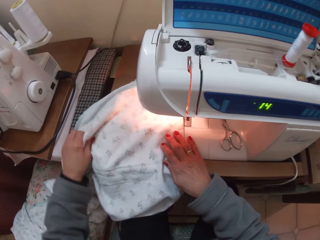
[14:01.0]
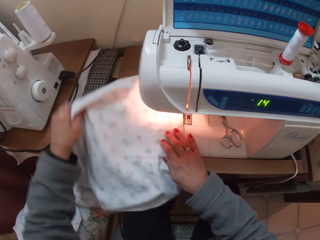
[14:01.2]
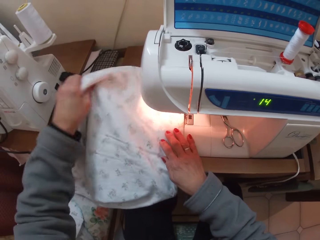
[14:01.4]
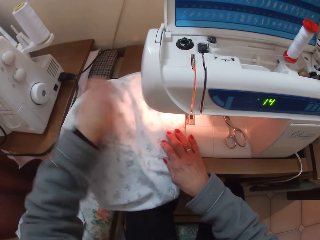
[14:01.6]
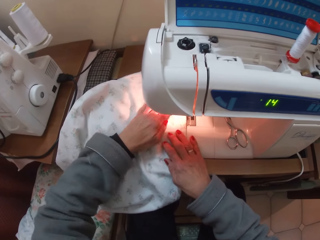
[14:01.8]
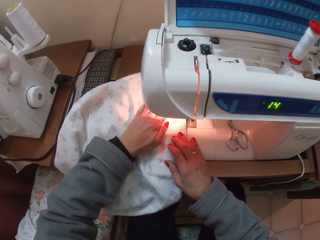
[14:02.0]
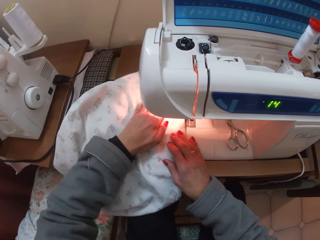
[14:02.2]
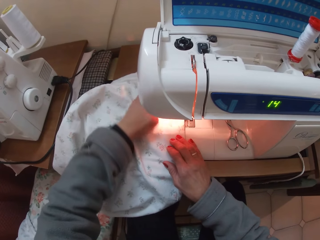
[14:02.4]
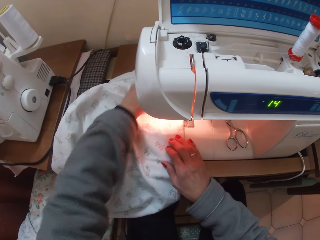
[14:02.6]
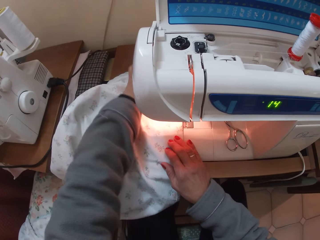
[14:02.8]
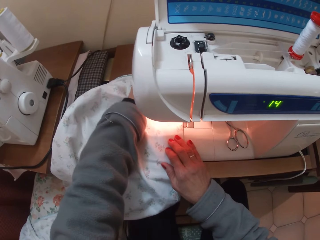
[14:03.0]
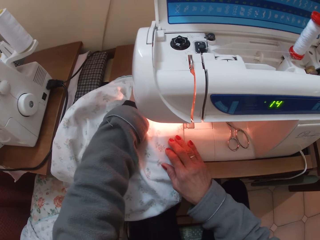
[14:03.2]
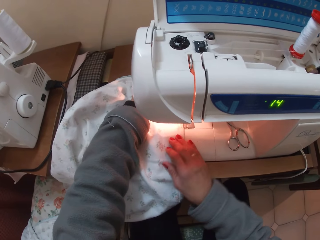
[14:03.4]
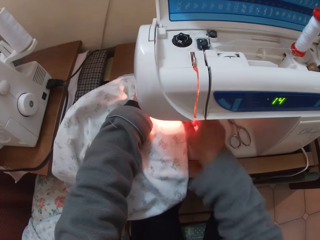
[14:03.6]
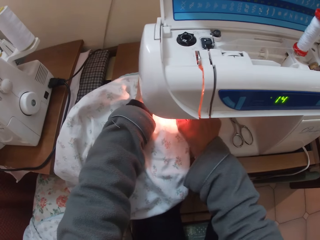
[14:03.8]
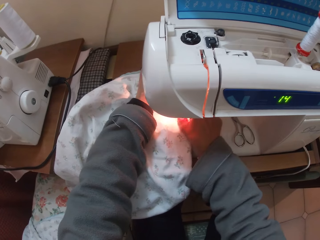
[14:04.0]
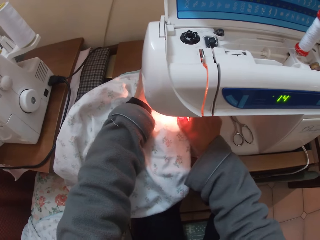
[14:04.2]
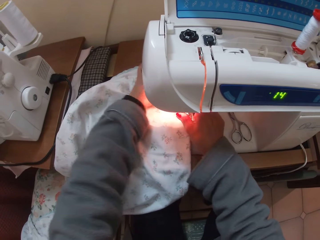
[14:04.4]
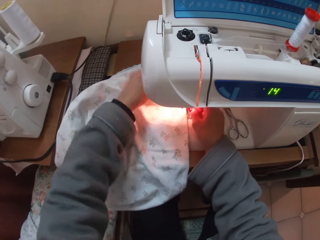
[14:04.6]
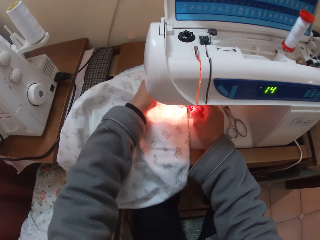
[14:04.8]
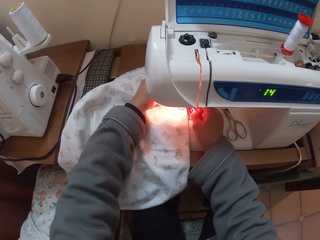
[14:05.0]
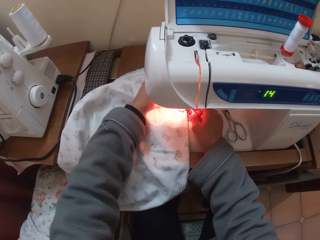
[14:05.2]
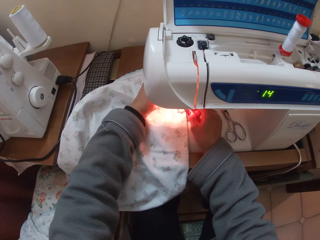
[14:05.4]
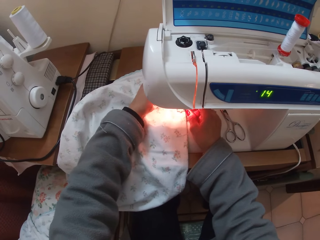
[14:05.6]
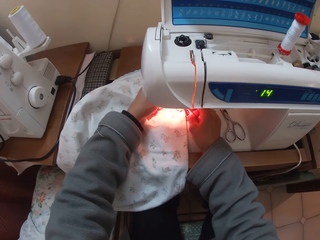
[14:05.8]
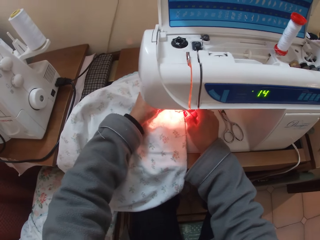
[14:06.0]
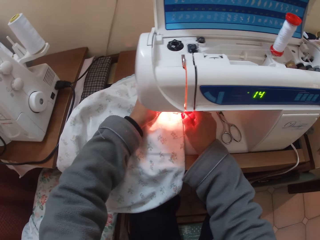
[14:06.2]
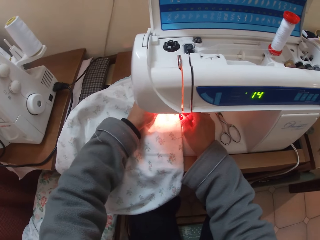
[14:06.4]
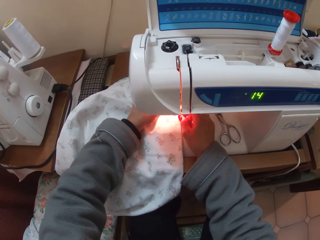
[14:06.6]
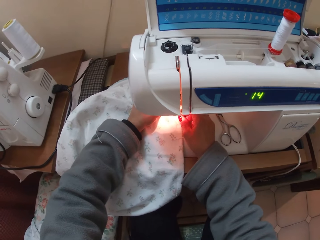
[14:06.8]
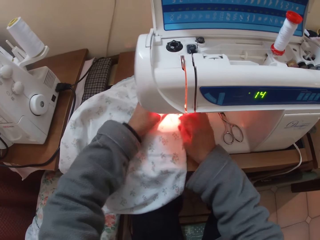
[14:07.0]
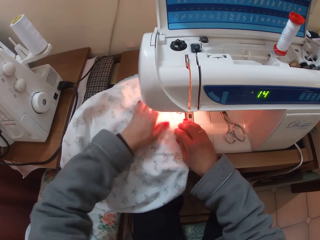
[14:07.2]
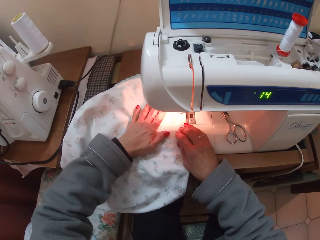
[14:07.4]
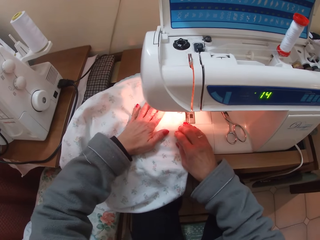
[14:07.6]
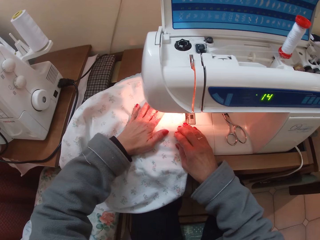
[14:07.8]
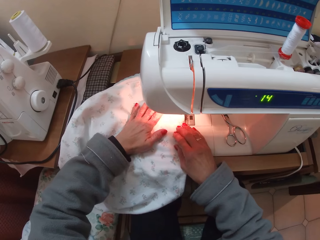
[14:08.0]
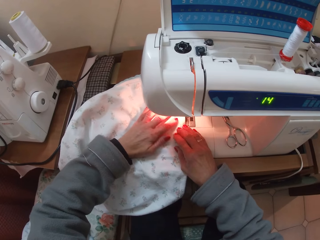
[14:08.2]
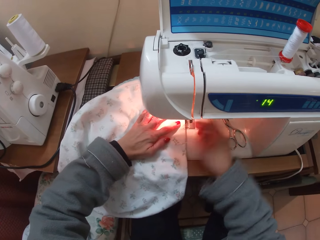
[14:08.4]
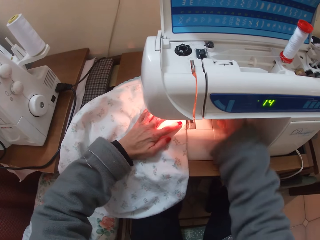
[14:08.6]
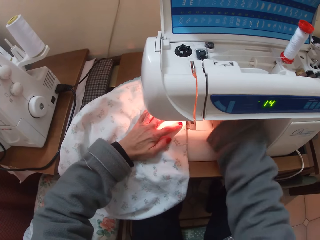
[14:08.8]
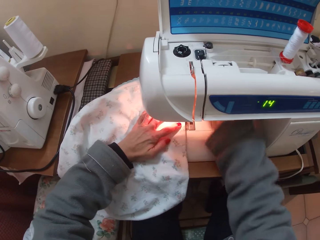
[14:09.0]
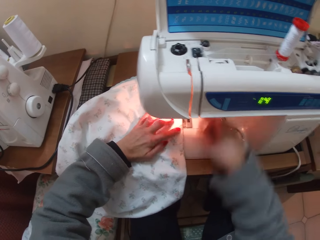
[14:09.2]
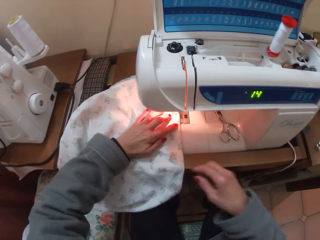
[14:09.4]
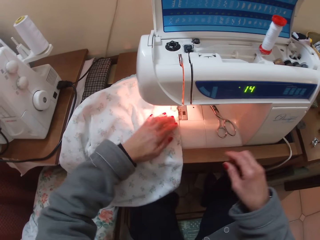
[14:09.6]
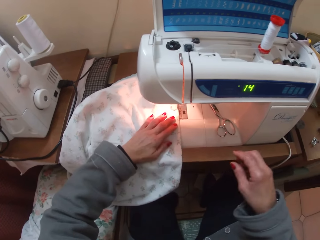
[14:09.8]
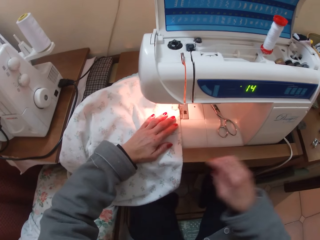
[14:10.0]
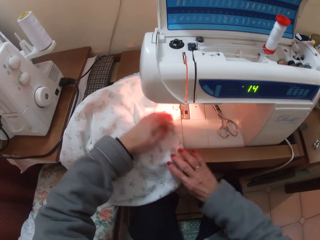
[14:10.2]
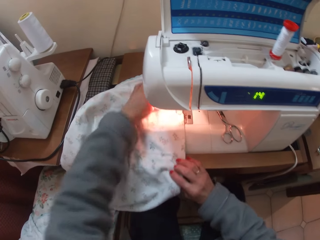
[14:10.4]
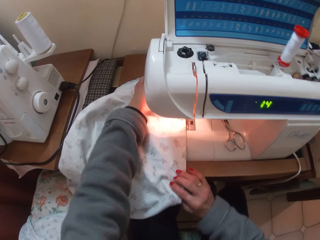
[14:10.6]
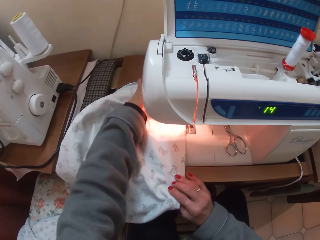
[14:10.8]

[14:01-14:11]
The camera wearer adjusts the cloth on the sewing machine.

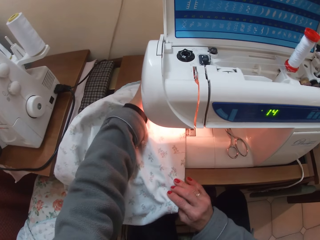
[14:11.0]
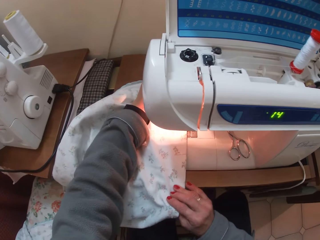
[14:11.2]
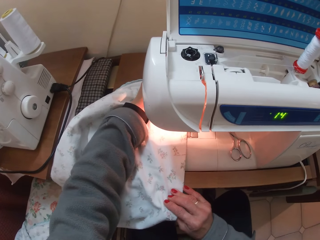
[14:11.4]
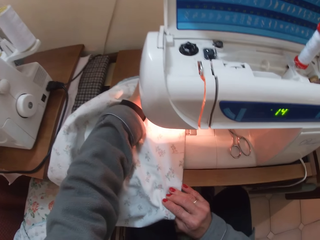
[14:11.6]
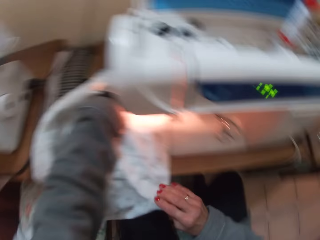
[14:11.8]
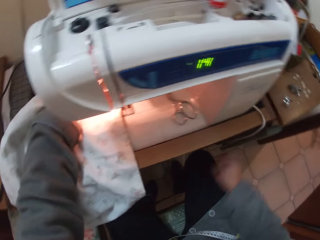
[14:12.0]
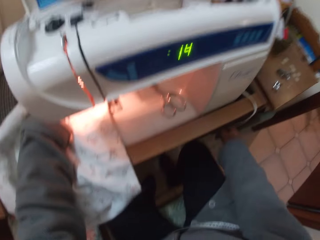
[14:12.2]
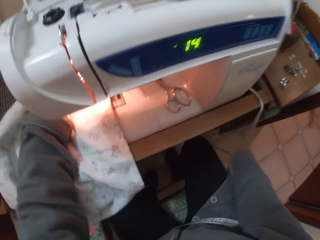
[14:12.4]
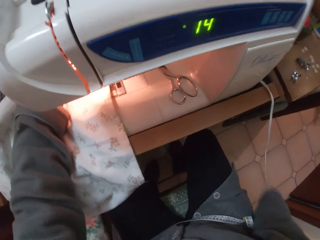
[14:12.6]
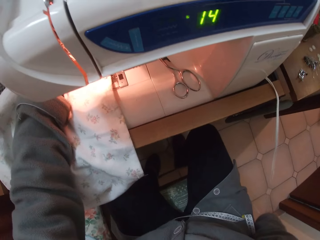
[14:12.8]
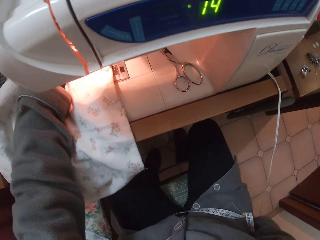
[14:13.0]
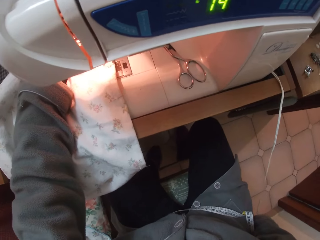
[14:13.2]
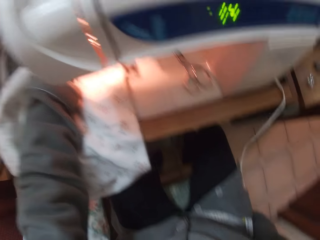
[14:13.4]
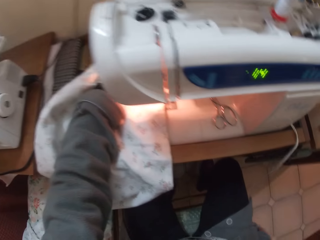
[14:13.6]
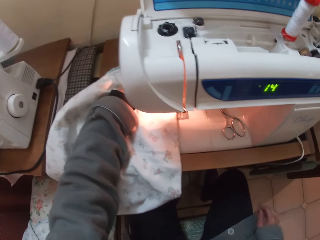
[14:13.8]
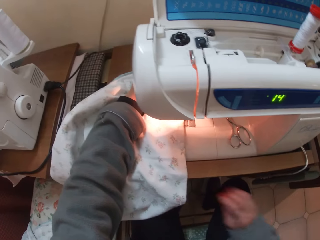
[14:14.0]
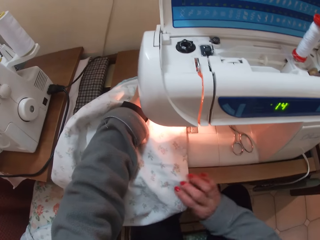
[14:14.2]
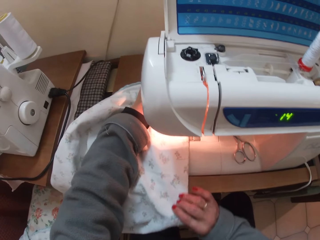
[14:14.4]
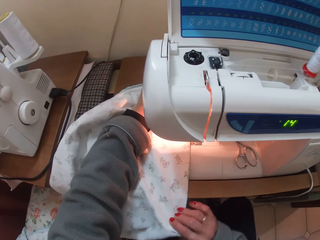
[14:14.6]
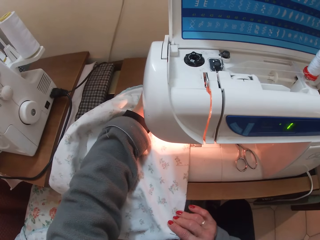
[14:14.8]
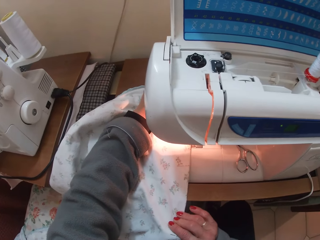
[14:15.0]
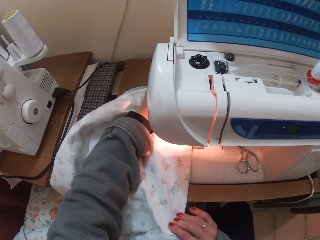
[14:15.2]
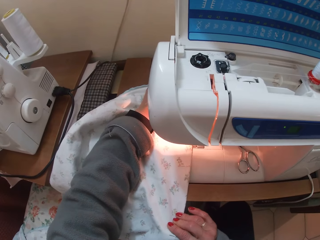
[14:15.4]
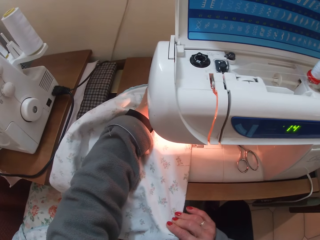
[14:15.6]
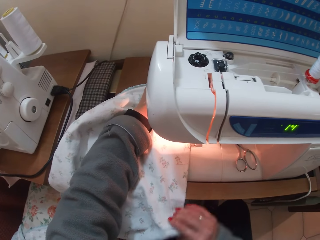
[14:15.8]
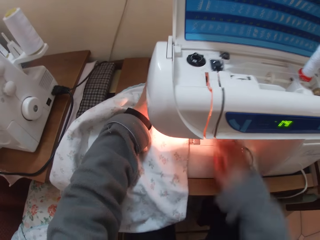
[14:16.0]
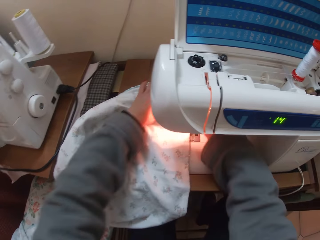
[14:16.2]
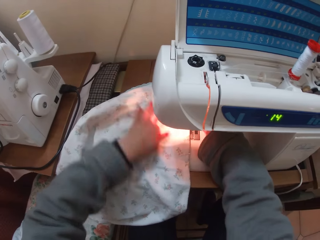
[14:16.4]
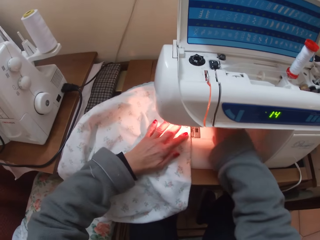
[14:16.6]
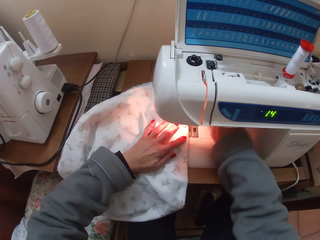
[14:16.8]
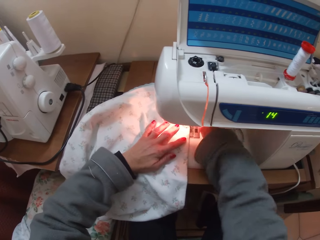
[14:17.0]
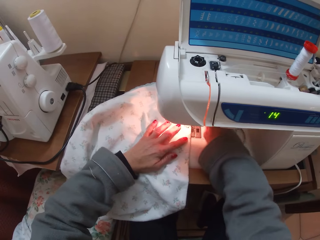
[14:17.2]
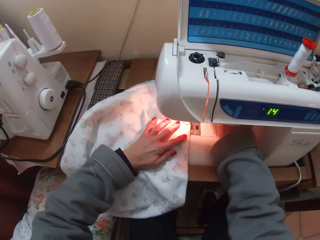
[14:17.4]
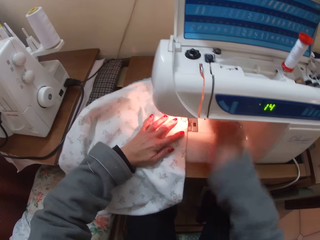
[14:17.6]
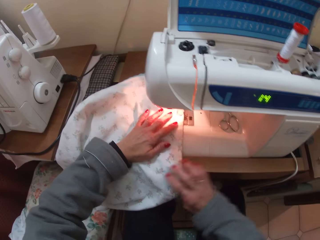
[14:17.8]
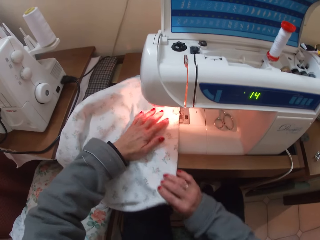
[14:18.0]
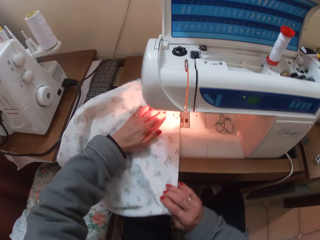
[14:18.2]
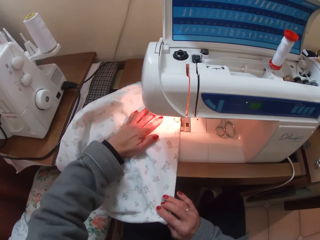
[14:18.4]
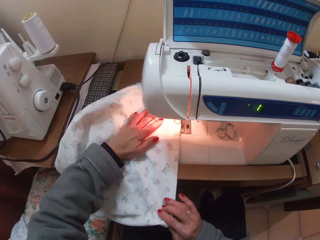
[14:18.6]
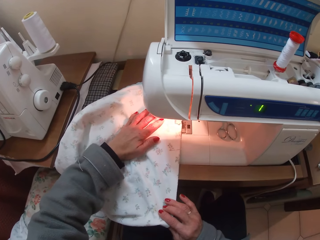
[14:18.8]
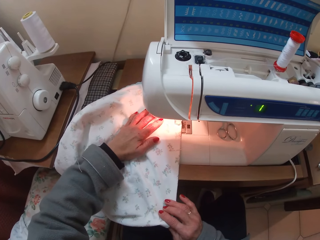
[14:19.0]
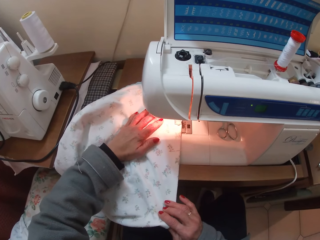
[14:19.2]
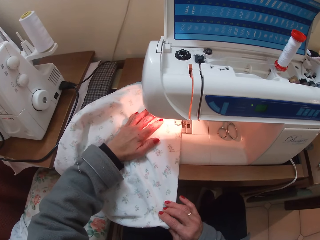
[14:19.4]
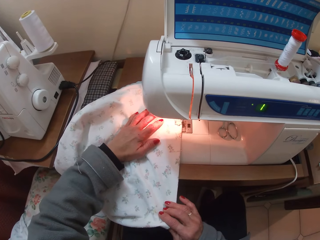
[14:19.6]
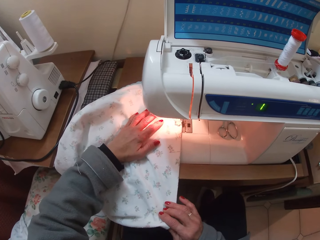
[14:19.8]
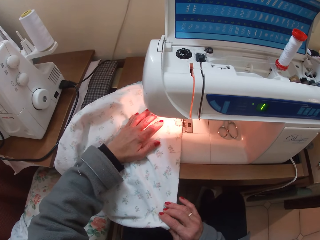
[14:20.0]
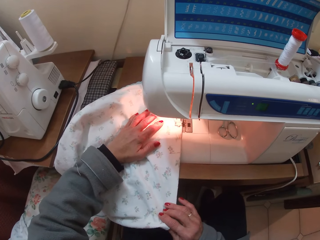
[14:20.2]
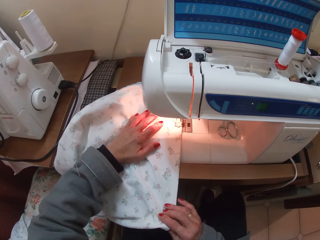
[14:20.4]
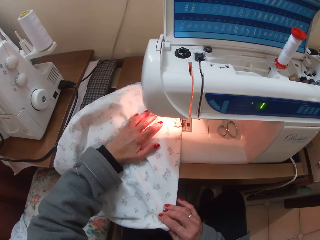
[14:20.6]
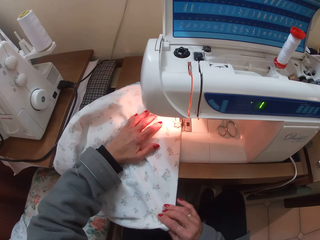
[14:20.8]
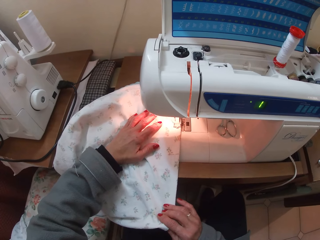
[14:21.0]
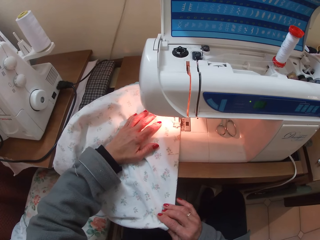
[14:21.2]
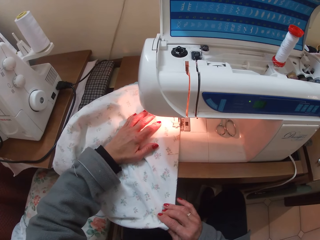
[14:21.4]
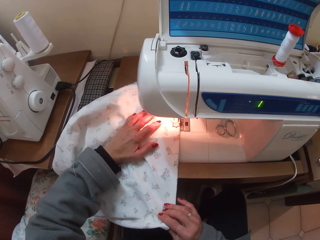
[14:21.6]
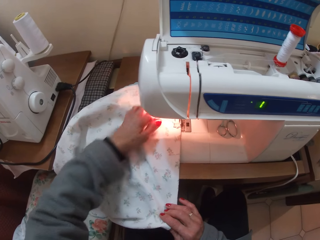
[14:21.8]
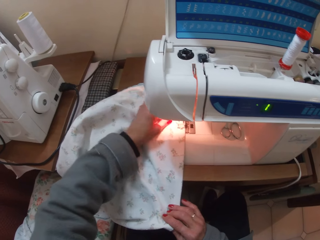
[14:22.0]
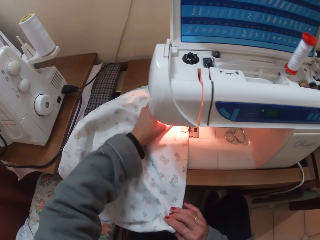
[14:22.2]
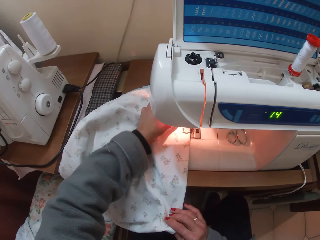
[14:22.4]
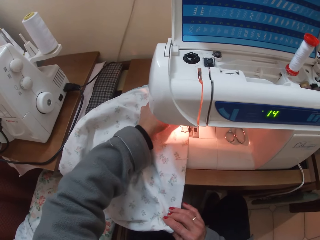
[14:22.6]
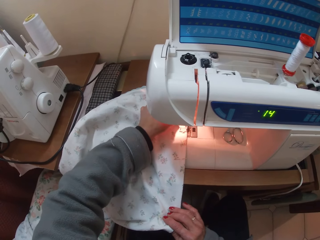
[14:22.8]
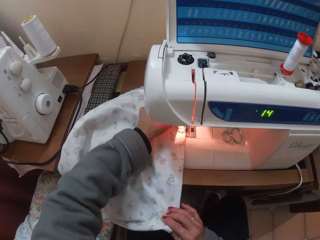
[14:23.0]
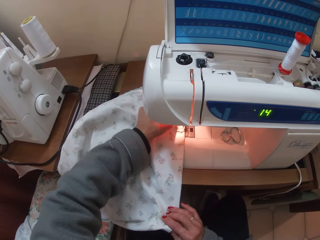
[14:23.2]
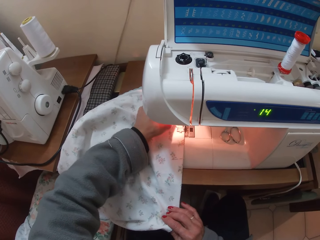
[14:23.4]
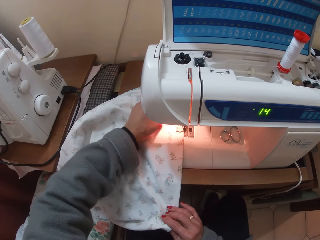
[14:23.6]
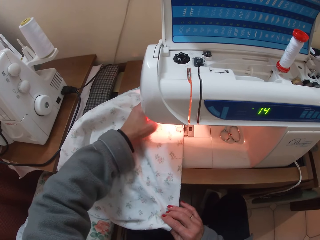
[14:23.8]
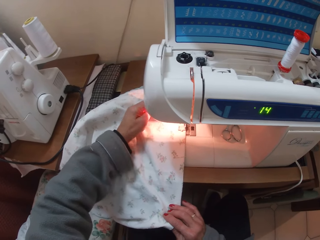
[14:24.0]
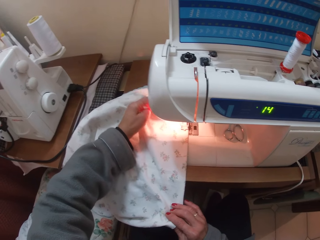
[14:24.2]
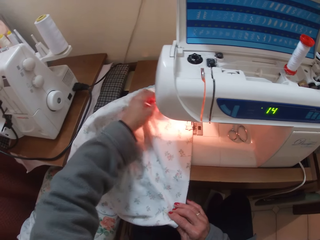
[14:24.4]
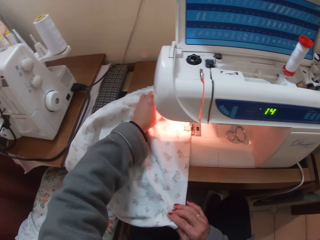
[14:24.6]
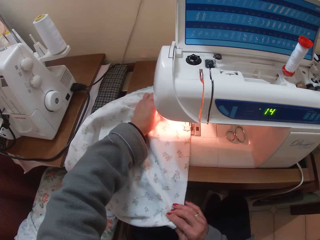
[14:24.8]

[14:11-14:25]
The camera wearer touches a white string. They adjust the sewing machine cable. They sew the cloth. They adjust the cloth well on the sewing machine. They sew the cloth with the sewing machine. They take off the thread on the cloth.
